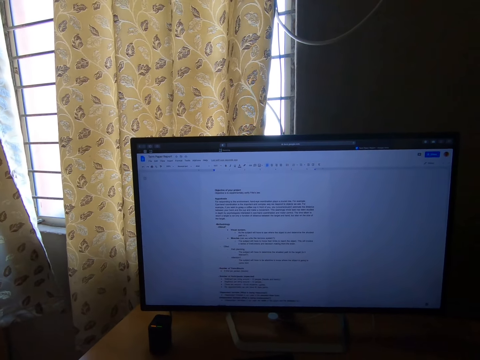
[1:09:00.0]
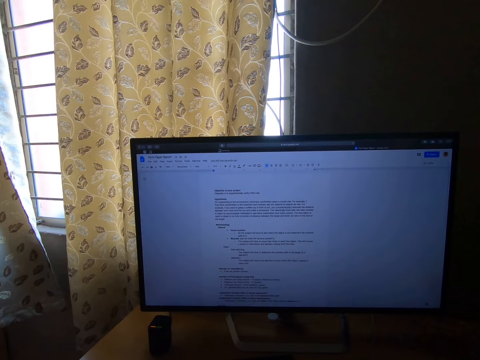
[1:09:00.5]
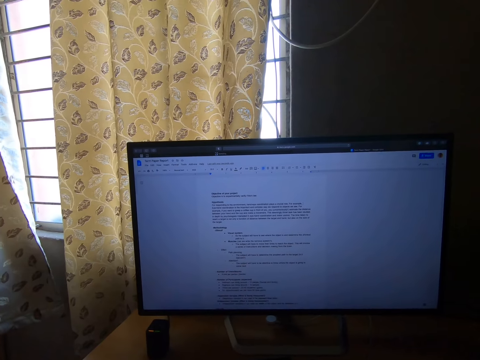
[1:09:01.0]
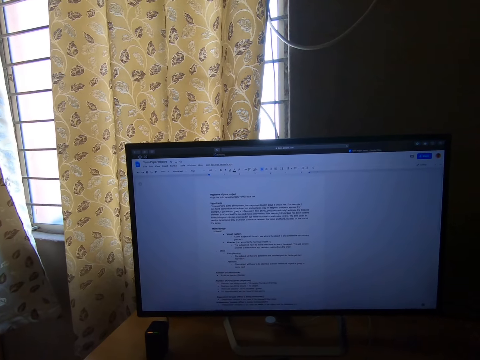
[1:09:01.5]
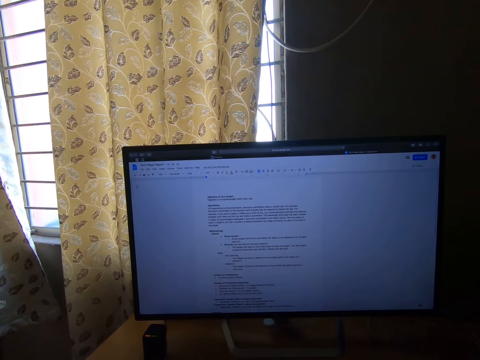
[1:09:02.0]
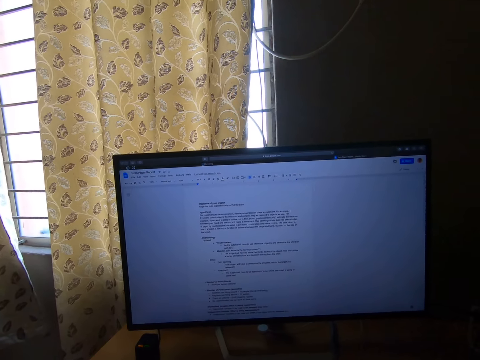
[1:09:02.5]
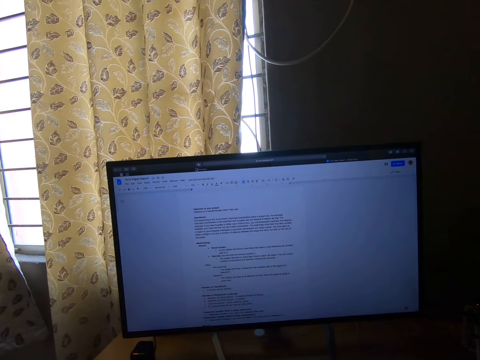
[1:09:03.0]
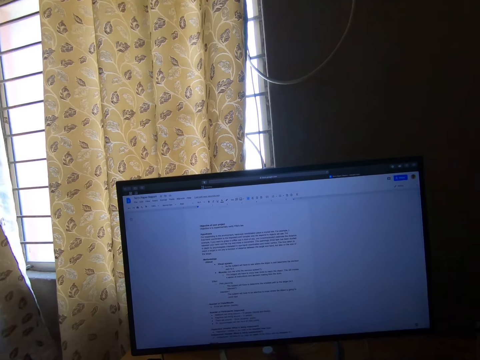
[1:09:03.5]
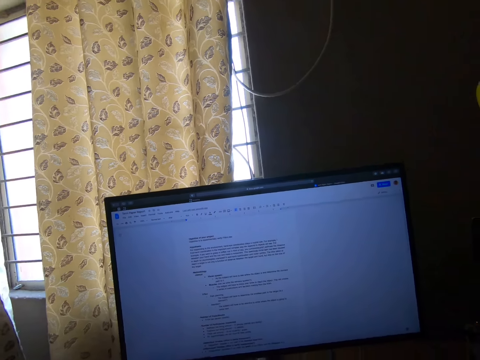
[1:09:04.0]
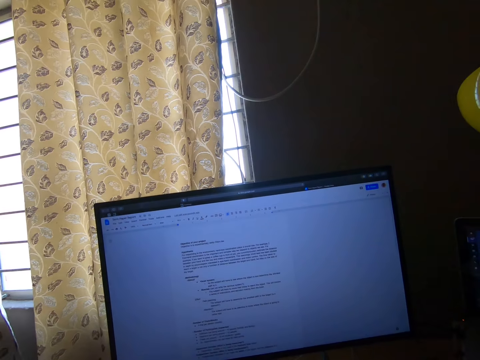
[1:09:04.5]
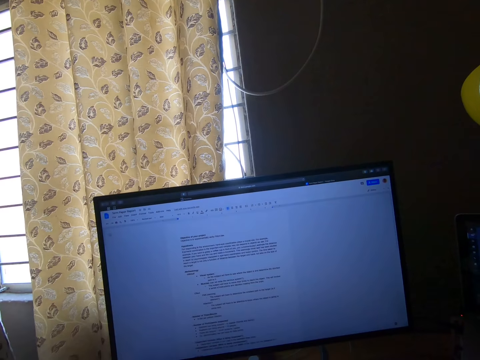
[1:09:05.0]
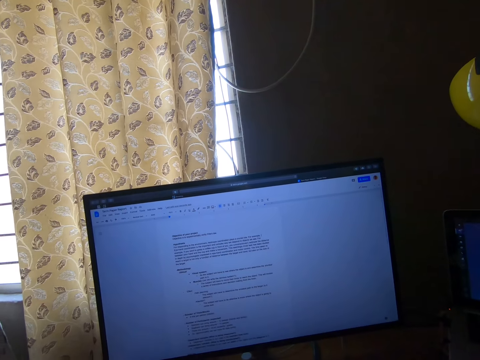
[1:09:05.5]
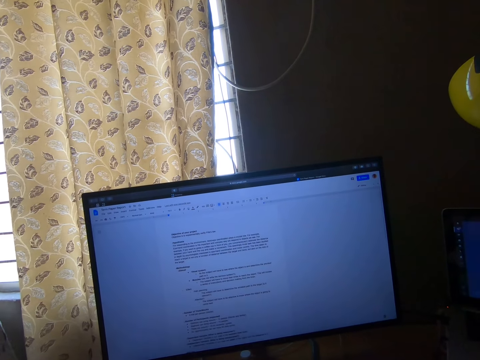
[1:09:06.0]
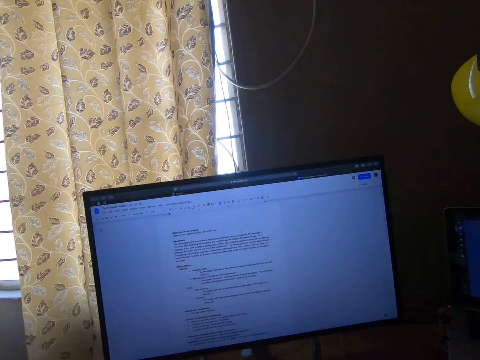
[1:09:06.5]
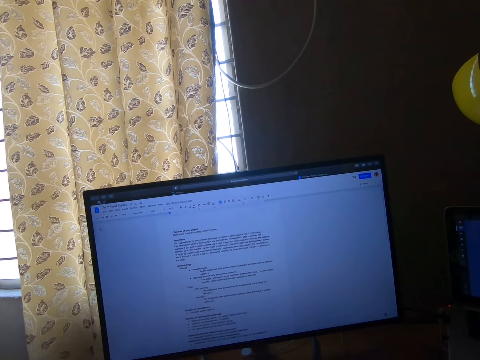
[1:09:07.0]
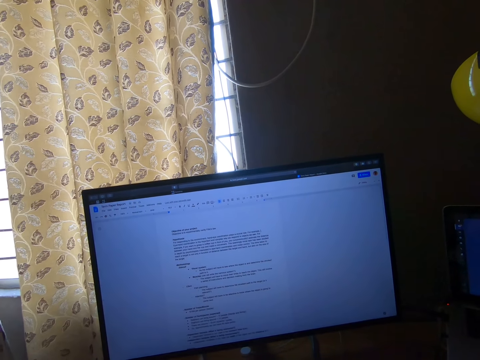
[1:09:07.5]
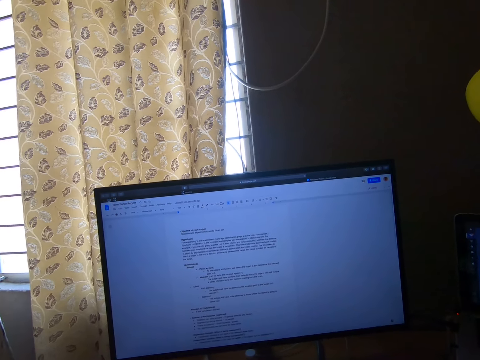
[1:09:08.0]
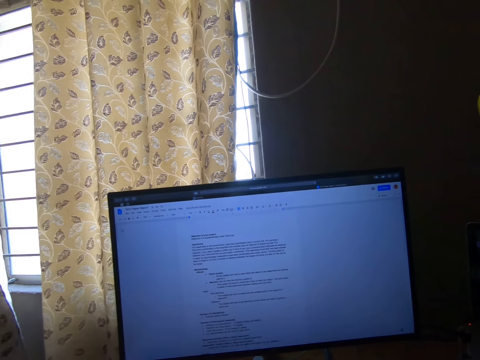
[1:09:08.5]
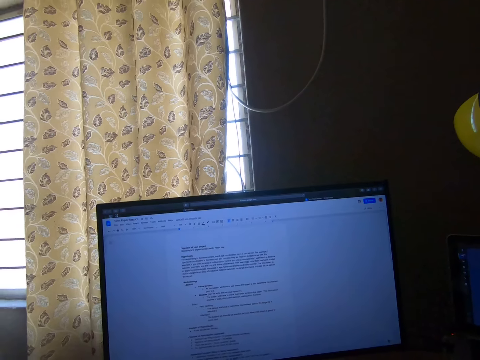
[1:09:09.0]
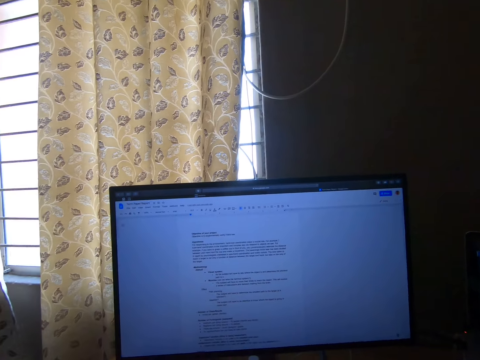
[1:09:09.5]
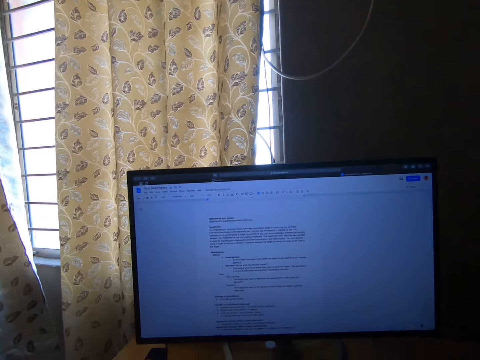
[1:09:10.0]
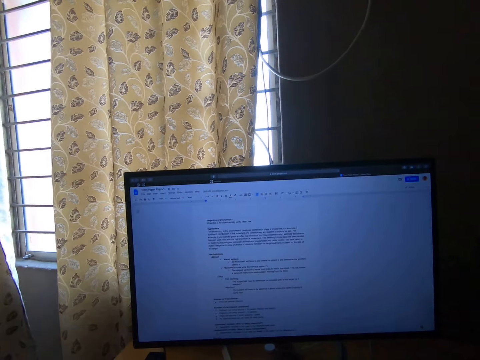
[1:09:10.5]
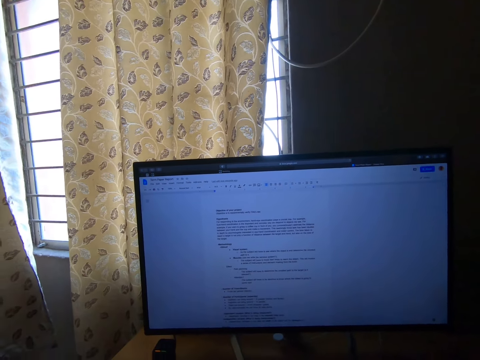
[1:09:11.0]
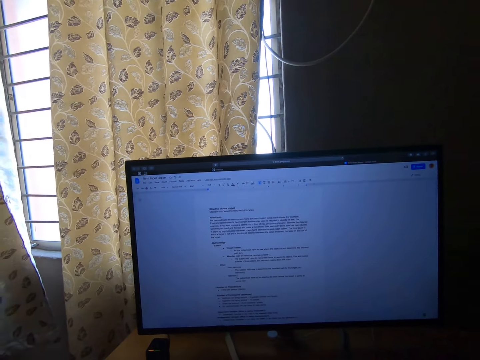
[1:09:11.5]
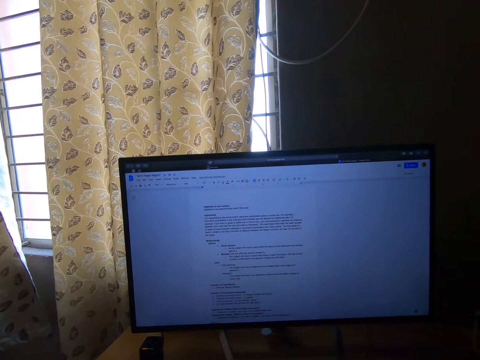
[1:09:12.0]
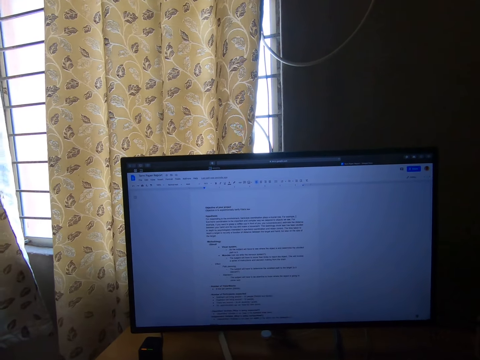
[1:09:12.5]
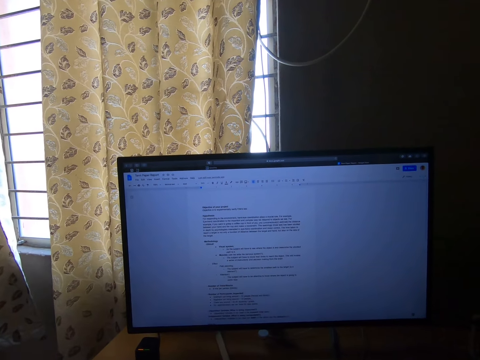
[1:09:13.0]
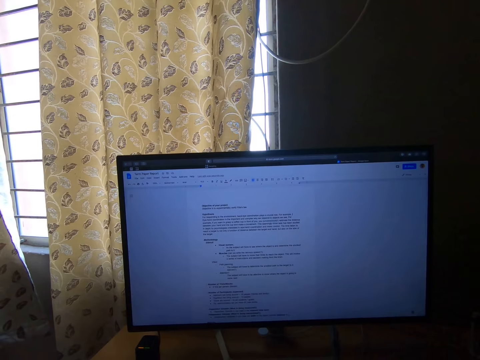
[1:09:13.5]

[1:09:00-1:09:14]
The camera wearer operates the computer. They stare at the computer. They operate the computer.

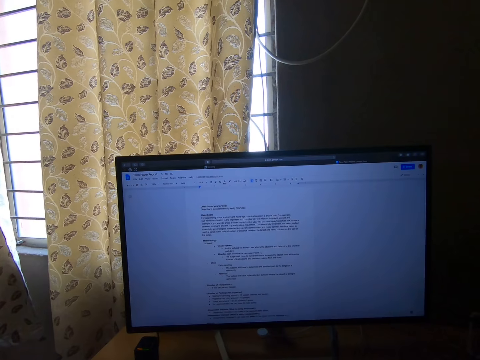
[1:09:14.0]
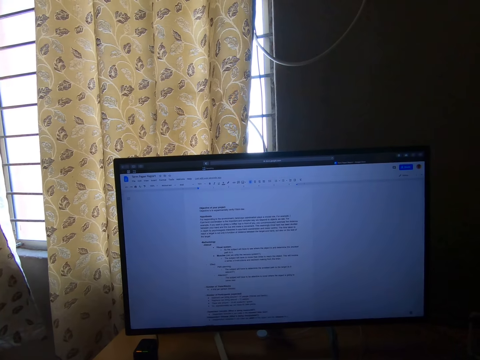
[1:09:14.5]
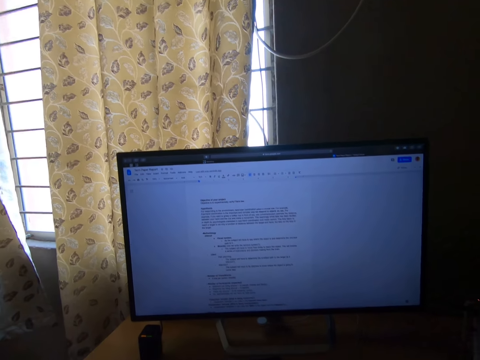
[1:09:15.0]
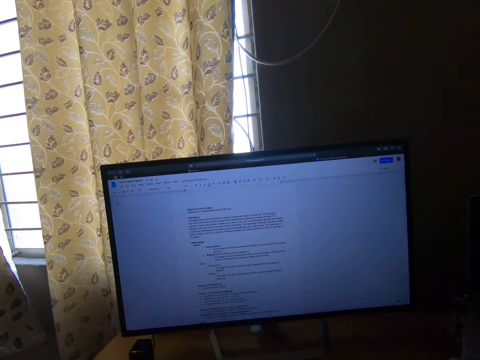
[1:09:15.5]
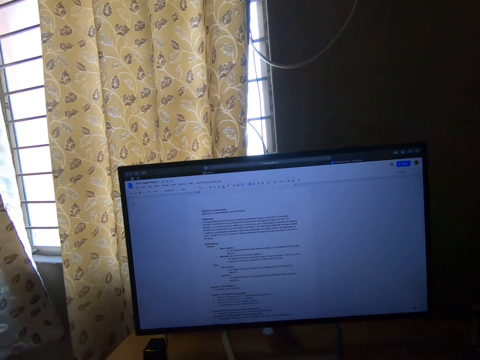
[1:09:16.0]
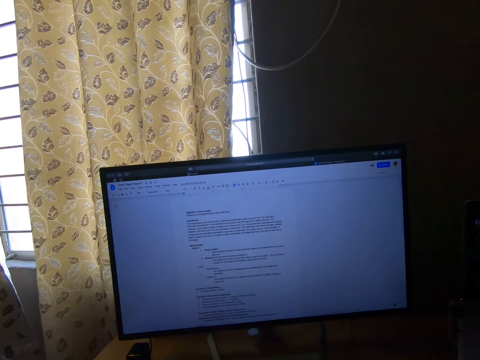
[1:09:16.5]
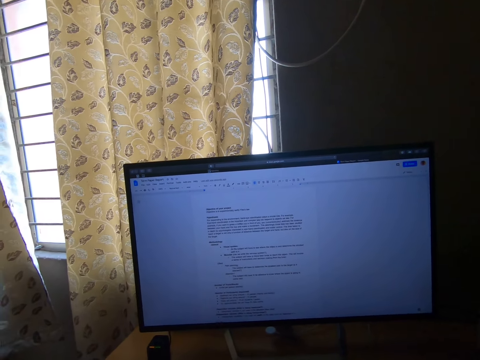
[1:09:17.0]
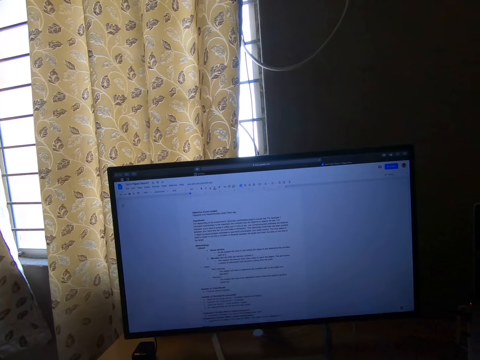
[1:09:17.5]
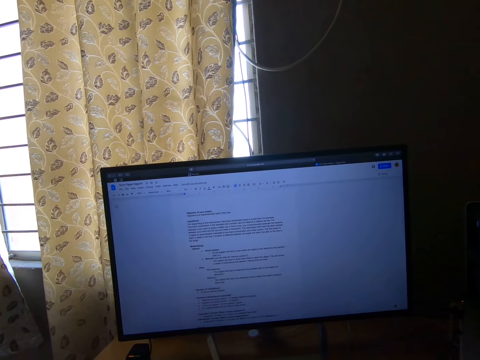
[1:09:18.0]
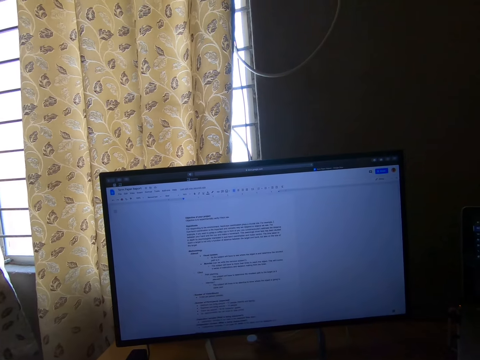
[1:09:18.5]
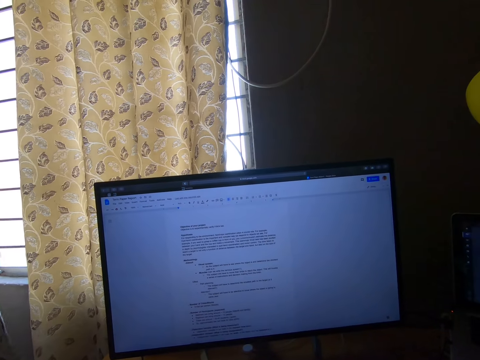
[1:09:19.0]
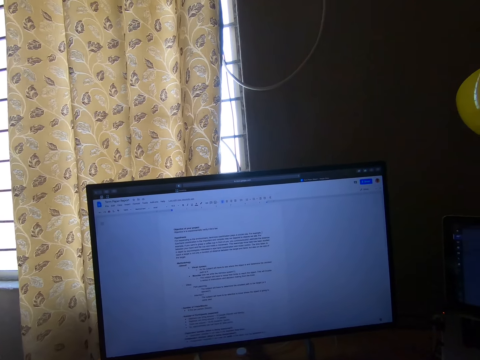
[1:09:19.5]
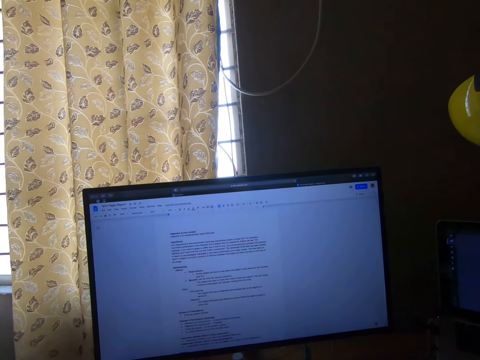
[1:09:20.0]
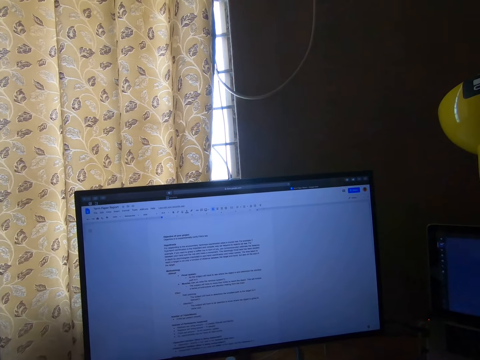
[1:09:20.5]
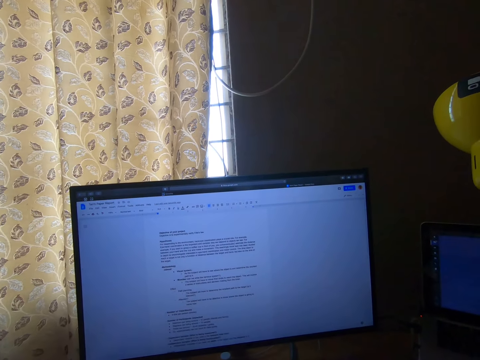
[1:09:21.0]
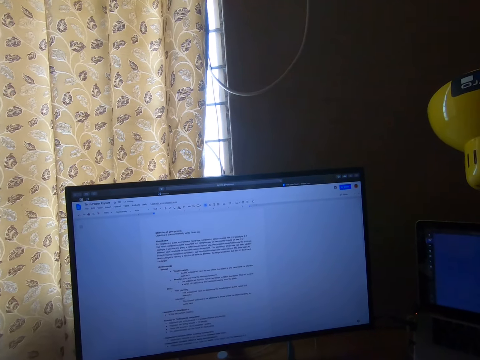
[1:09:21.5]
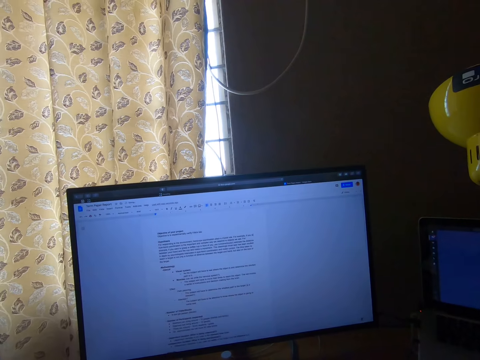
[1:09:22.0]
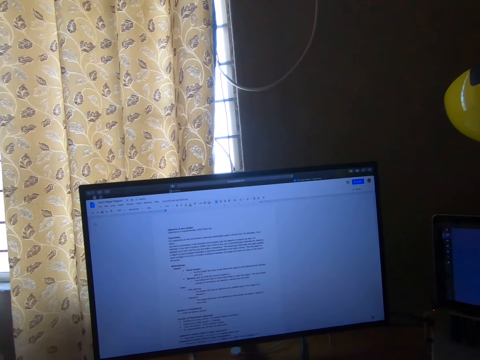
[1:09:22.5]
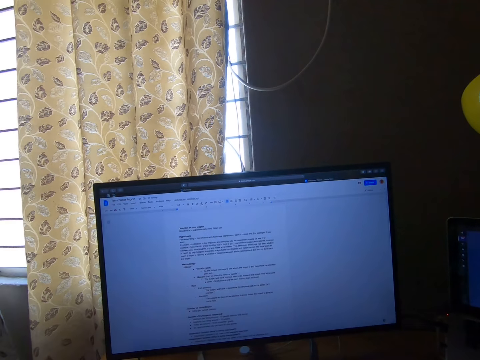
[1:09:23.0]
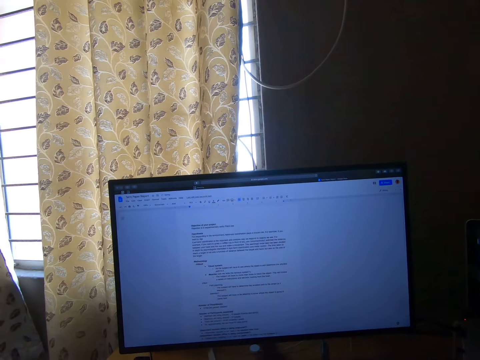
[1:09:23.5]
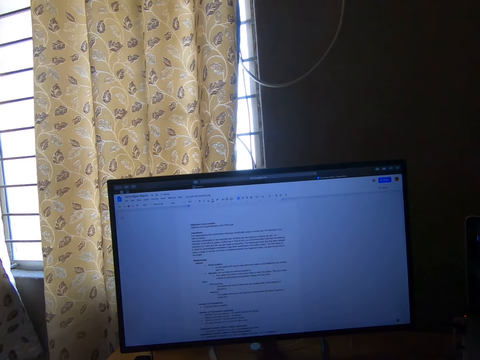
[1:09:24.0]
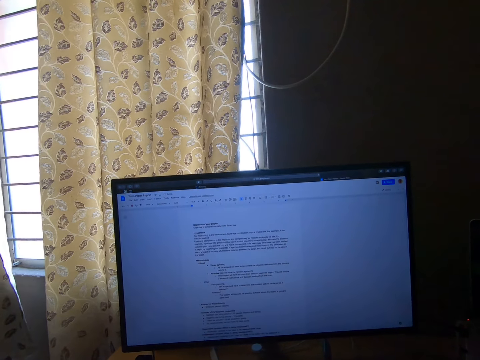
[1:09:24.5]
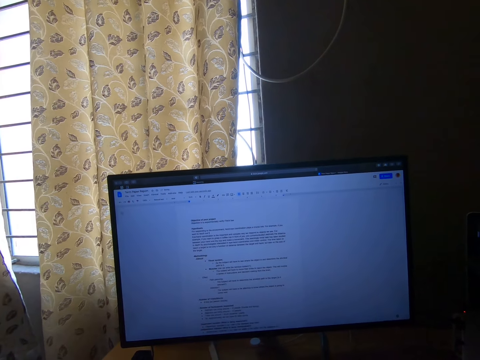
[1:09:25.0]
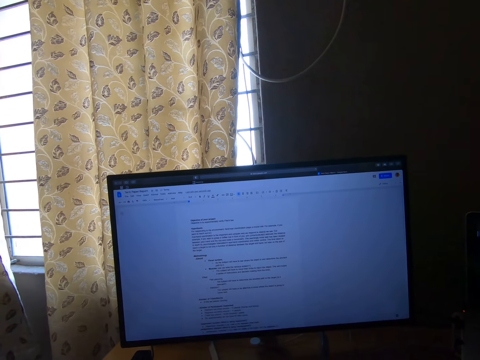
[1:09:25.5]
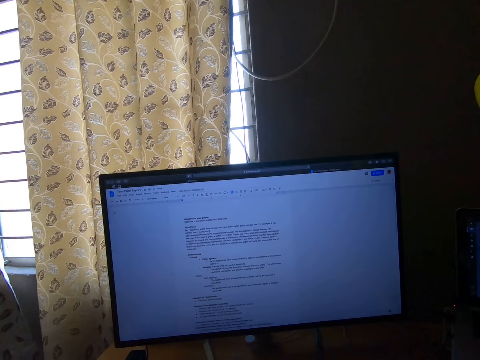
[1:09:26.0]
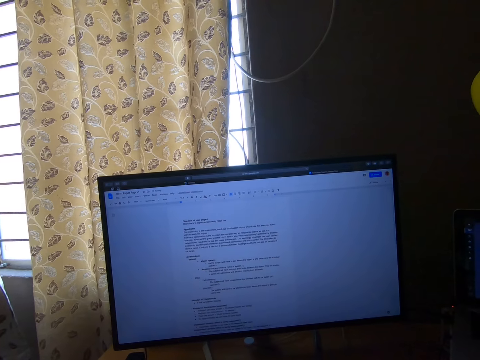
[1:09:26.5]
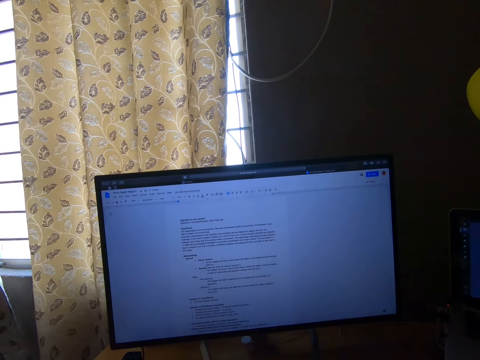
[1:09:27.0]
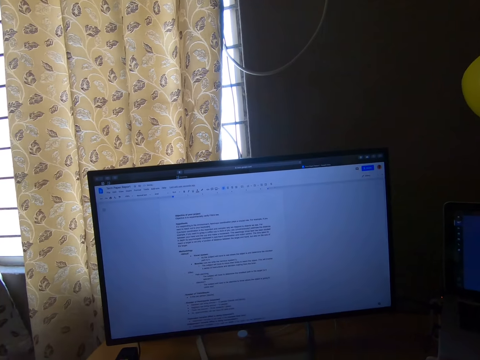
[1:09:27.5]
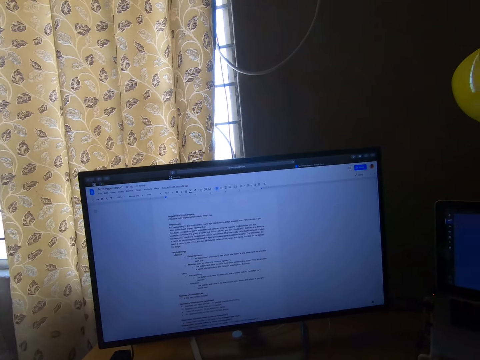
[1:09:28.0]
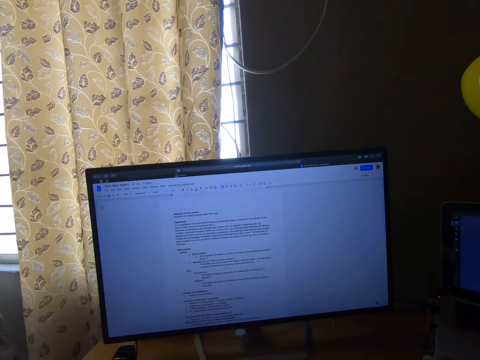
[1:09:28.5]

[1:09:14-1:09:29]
The camera wearer stares at the computer. They operate the computer. They stare at the computer. They operate the computer.
